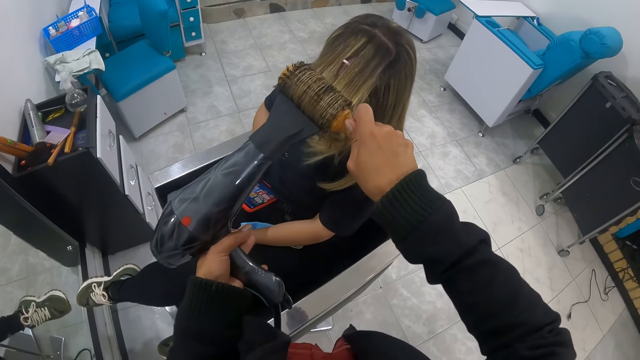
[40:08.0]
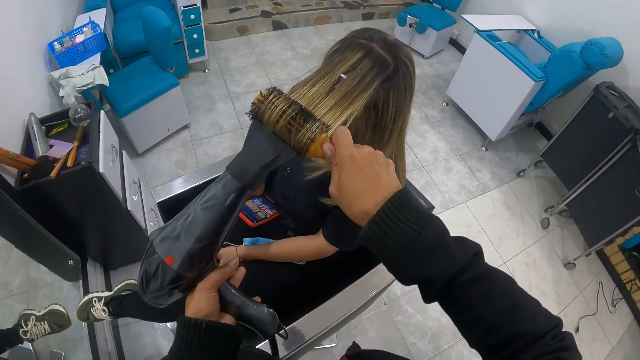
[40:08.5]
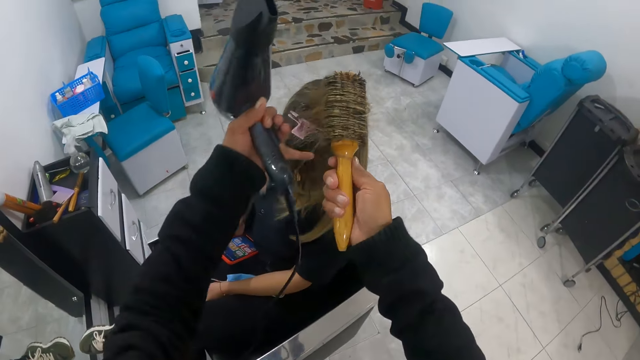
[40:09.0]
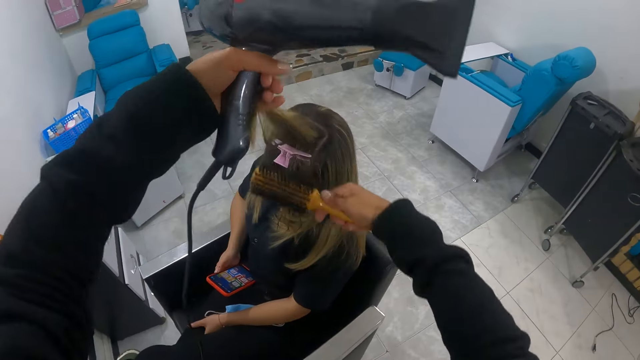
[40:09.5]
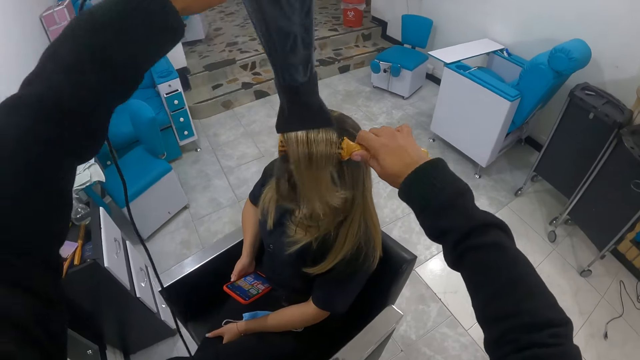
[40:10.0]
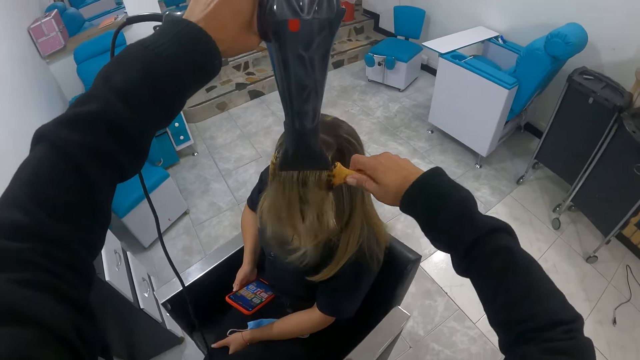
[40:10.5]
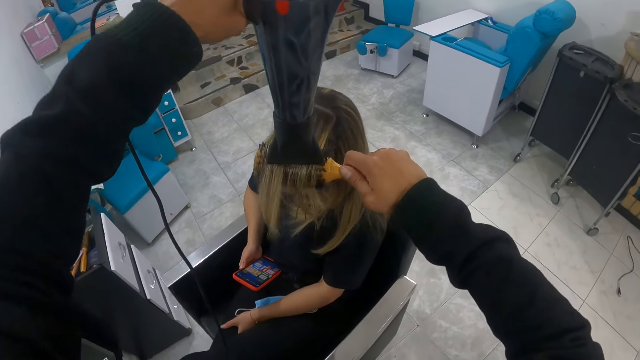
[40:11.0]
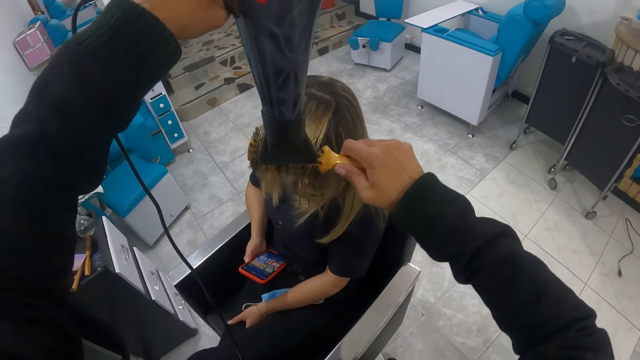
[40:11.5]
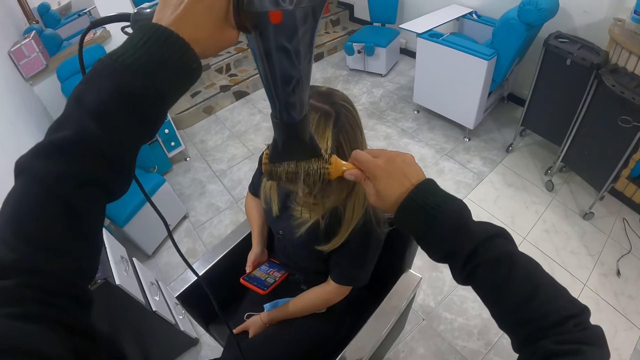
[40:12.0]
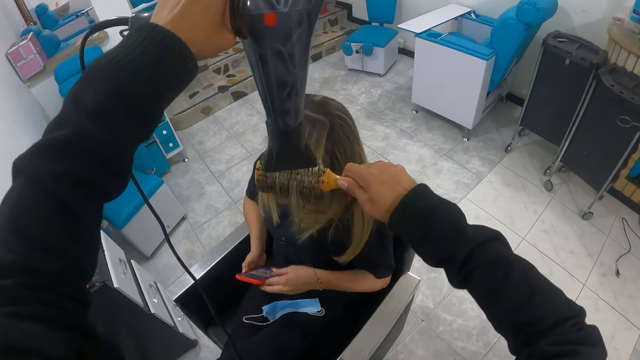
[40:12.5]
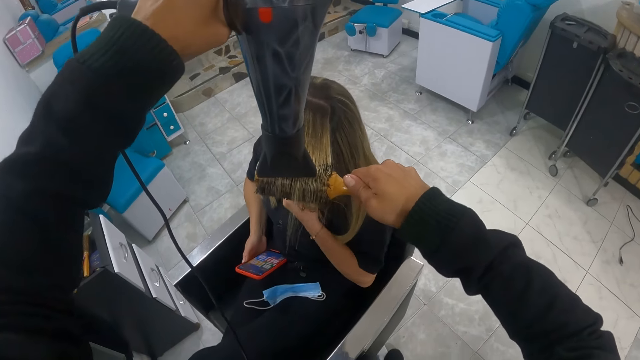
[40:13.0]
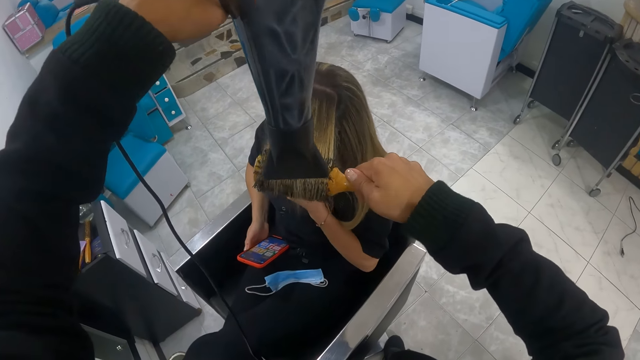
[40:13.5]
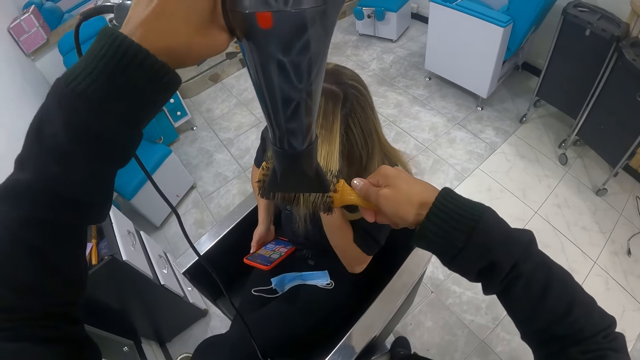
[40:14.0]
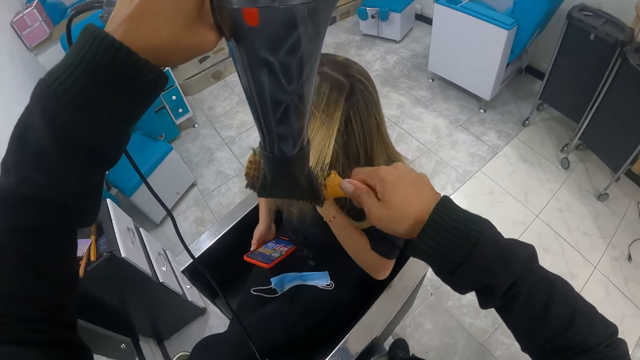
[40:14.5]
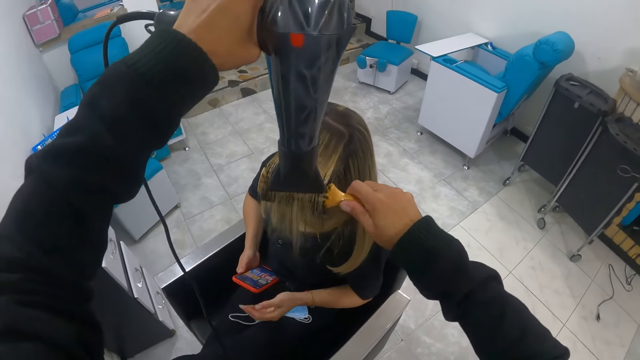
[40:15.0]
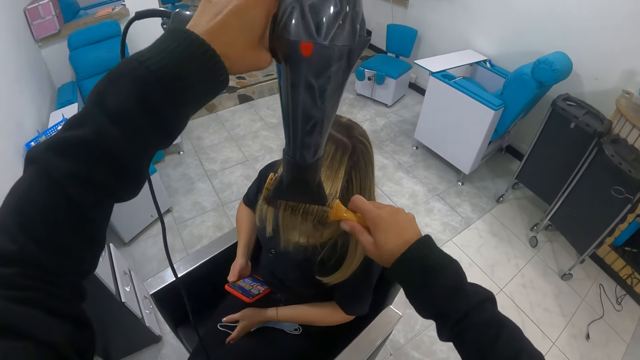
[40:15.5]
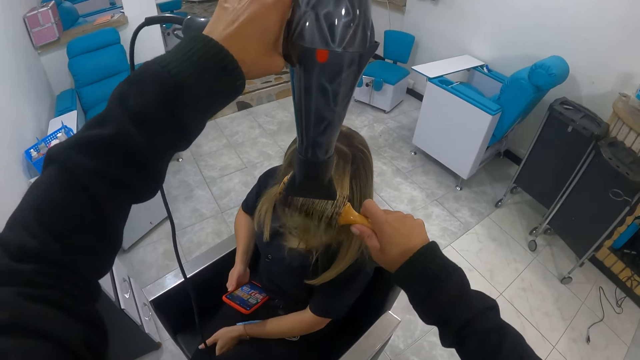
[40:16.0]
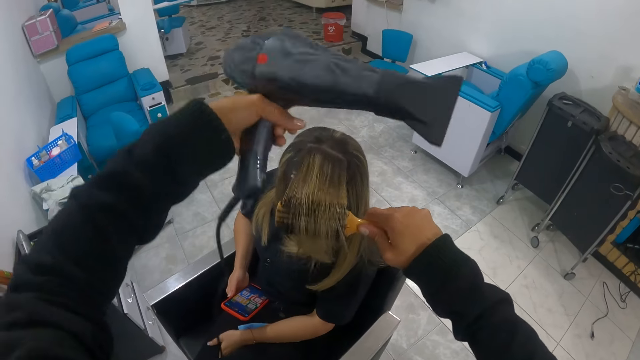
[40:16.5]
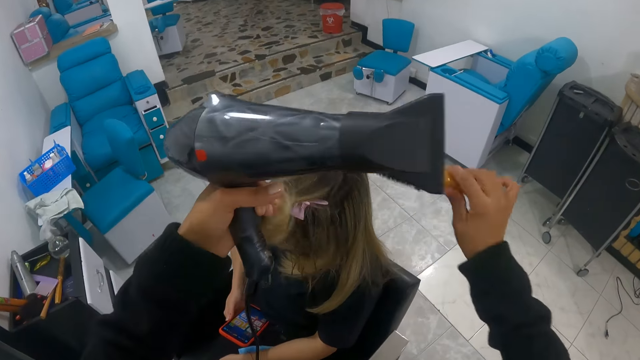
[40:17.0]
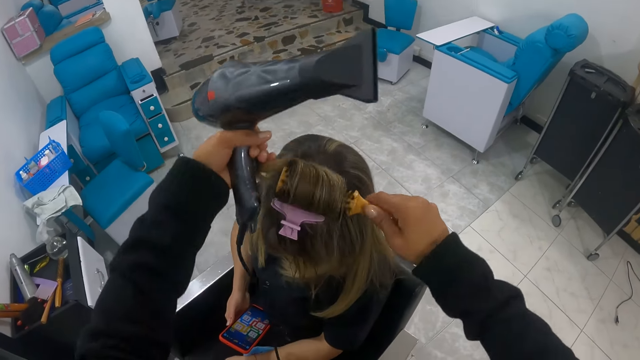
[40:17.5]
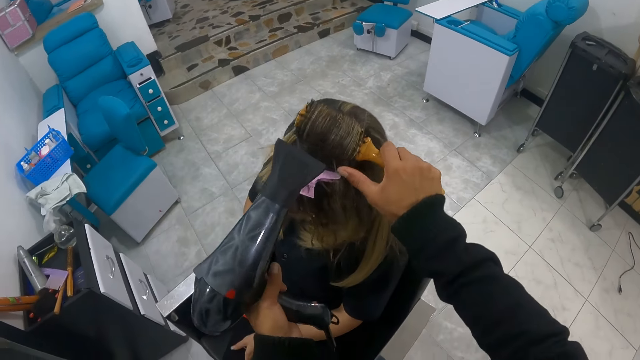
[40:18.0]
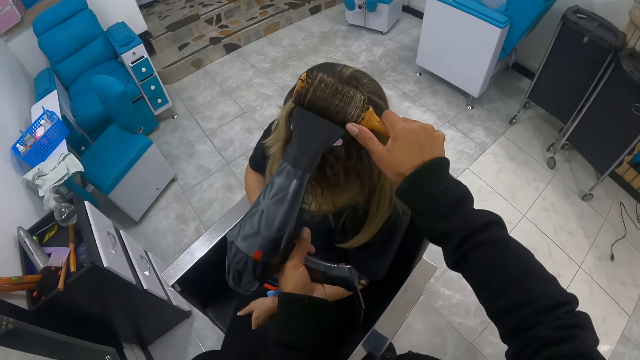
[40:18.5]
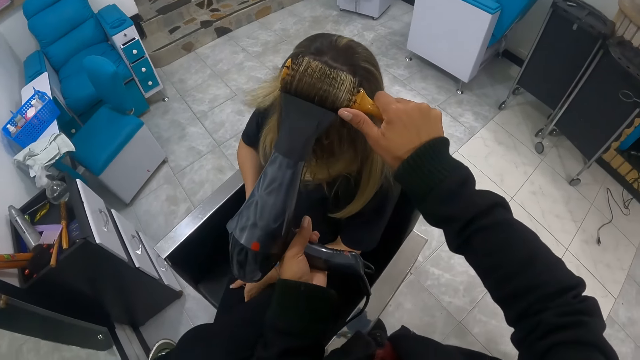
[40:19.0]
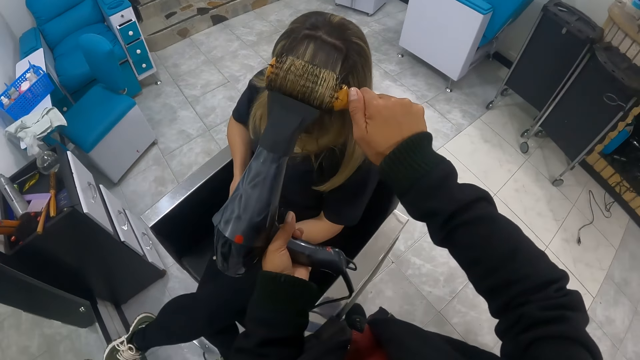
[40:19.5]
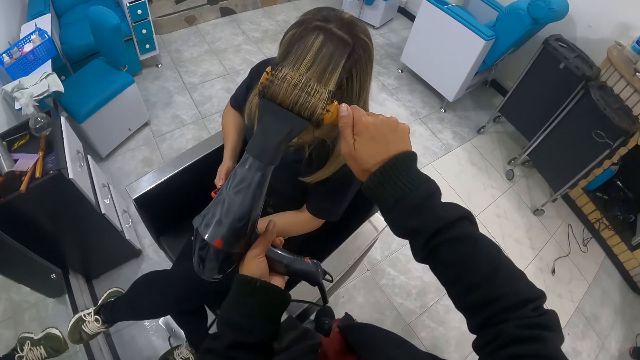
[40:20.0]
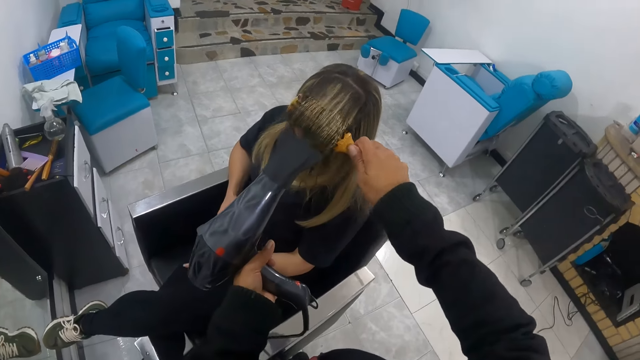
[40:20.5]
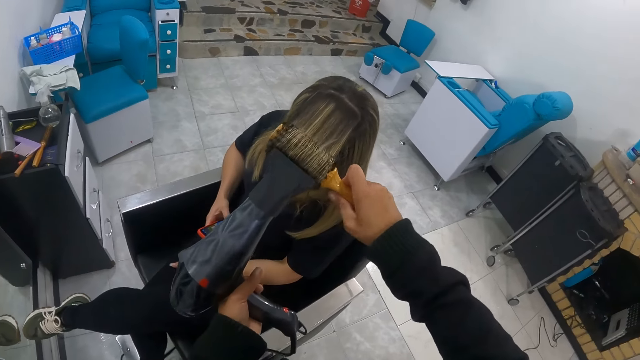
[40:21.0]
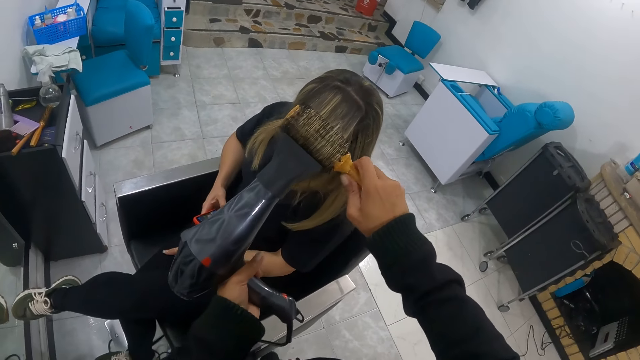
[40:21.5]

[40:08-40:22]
The camera wearer straightens the hair. She holds the hair with her left hand. She places the straightener under the hair with her right hand. She blows the hair using a blow dry machine in her left hand. A person touches her chin with her left hand. The person touches her phone with her left hand. The person places her left hand on the knee. The camera wearer places the straightener under the hair with her right hand. She pulls the hair straightener in the hair with her right hand.

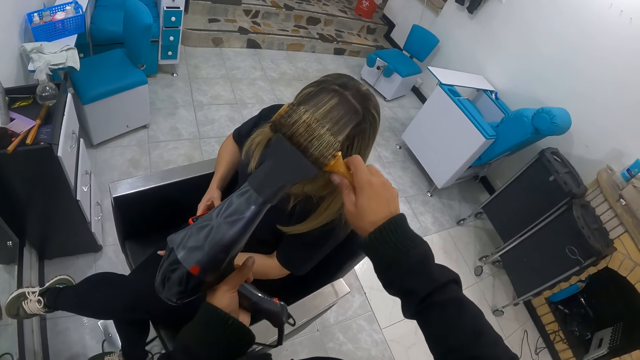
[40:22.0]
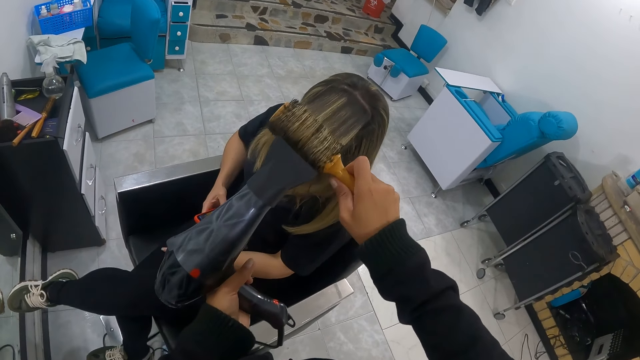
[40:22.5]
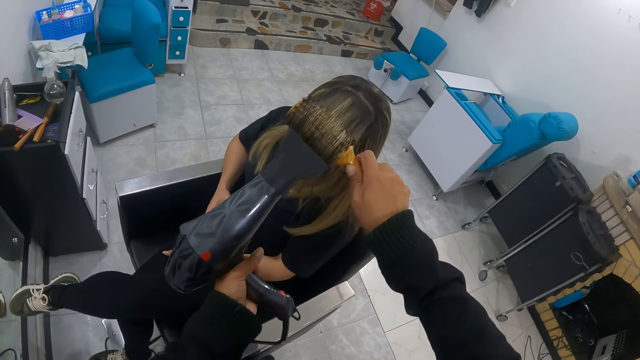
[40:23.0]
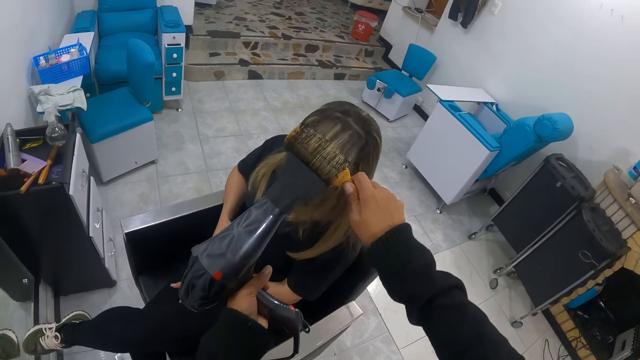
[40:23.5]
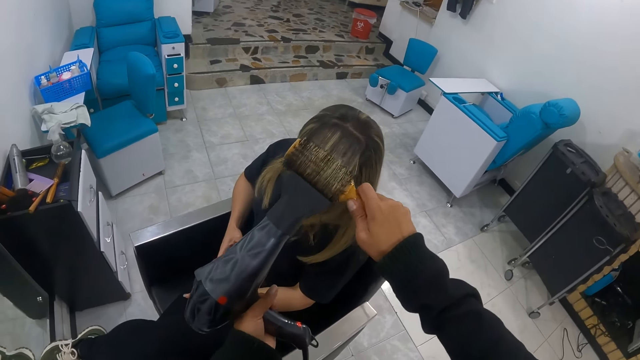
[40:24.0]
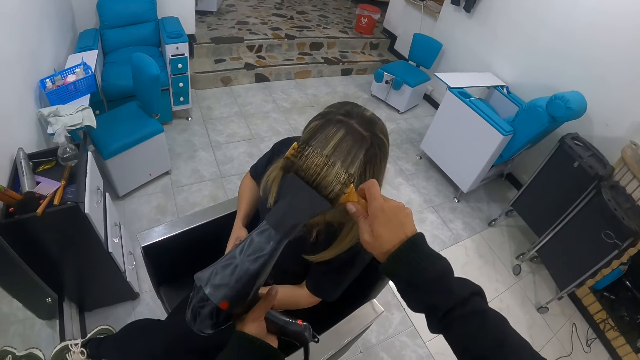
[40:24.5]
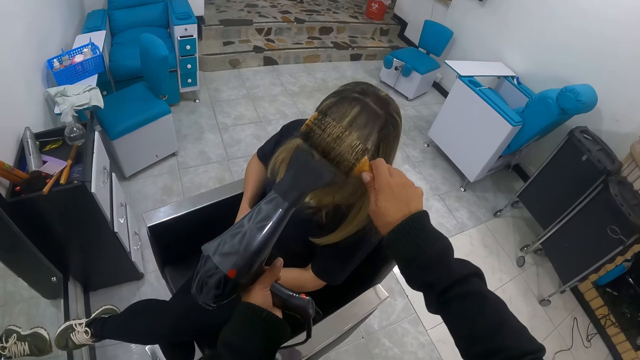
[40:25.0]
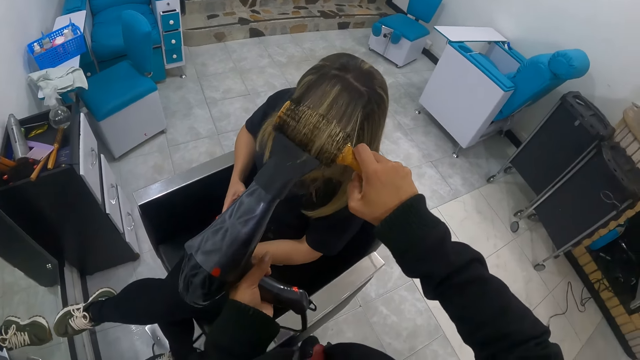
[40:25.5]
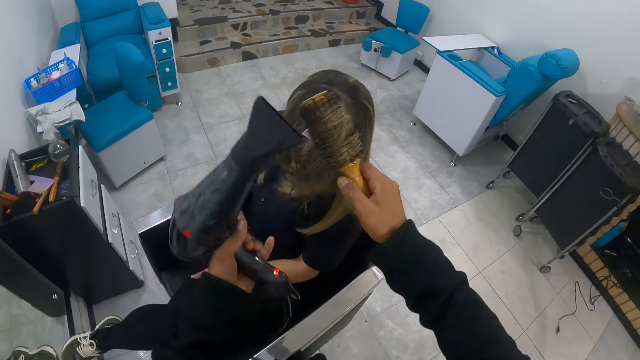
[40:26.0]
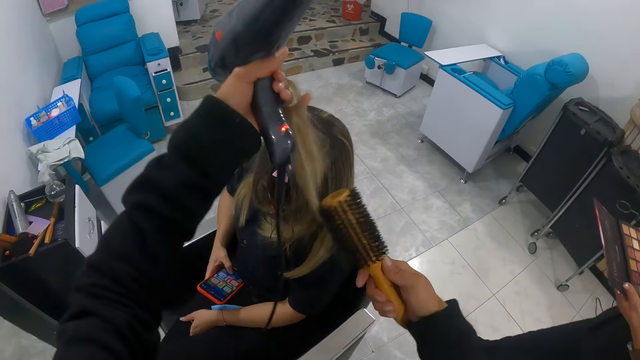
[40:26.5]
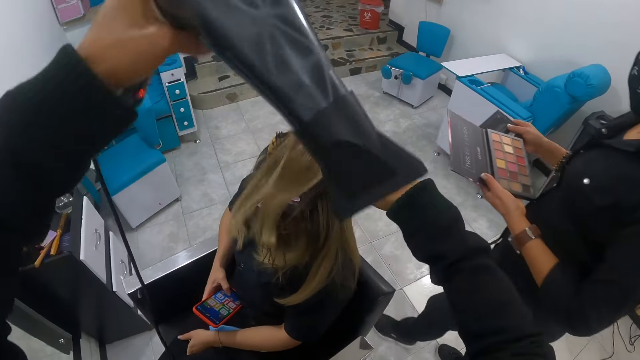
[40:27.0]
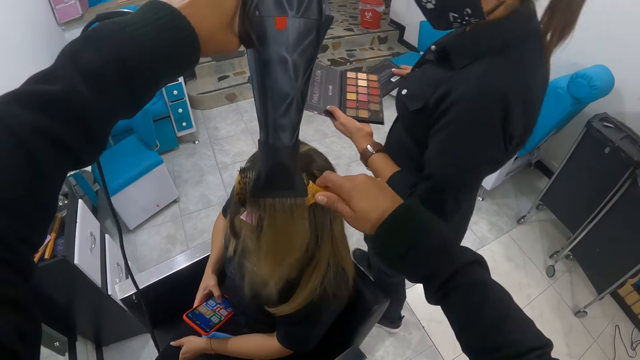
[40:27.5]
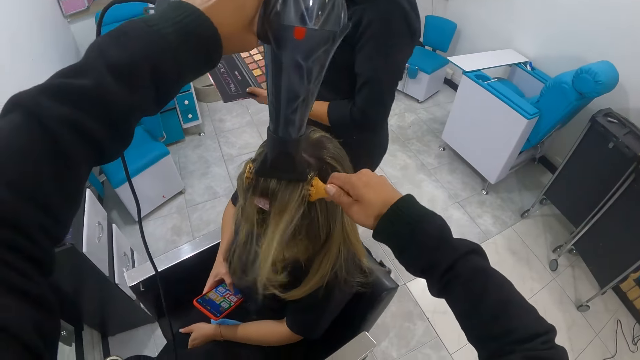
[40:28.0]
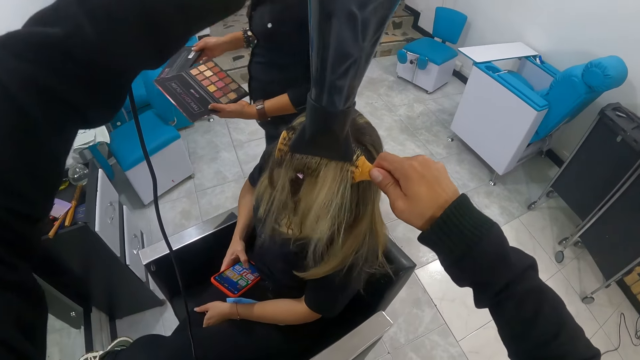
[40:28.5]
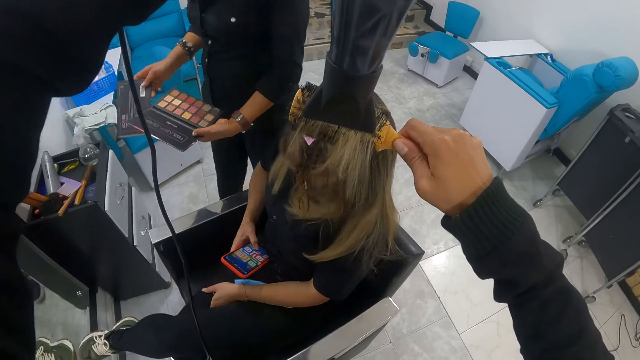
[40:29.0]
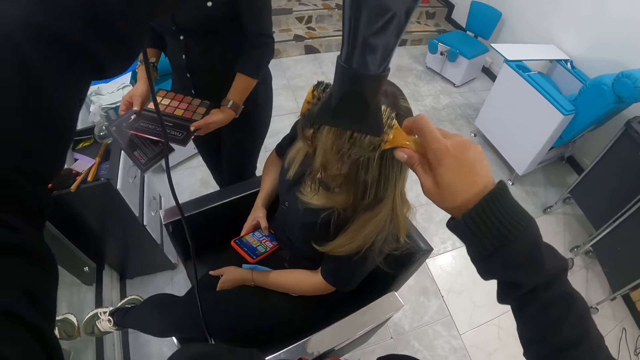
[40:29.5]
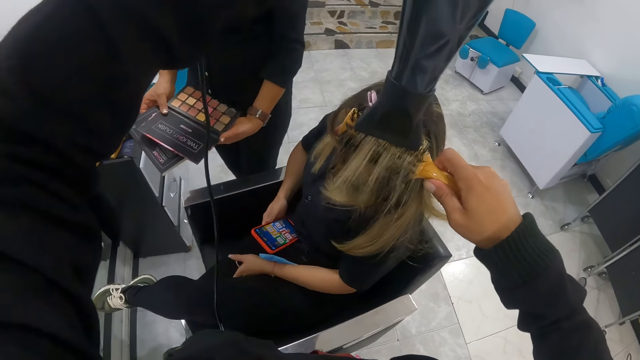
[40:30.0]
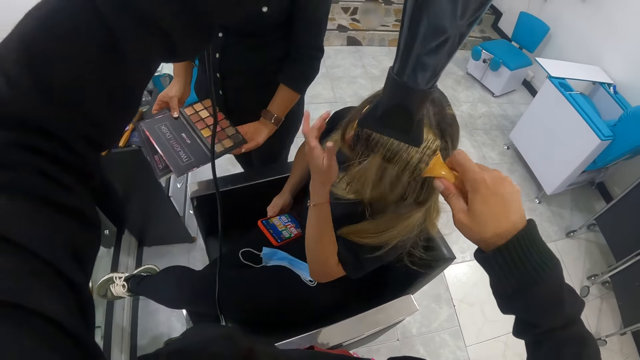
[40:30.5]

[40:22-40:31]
The camera wearer blows the hair using a blow dry machine in her left hand. She rotates the straightener with her right hand. A woman walks towards another woman with a makeup palette in both hands. The camera wearer holds the hair with her left hand. She removes the hair straightener from the hair with her left hand. She removes her left hand from the hair. She places the straightener under the hair with her right hand. She blows the hair using the blow dry machine in her left hand. She rotates the straightener with her right hand.
